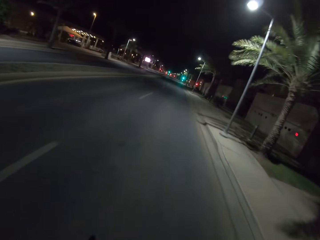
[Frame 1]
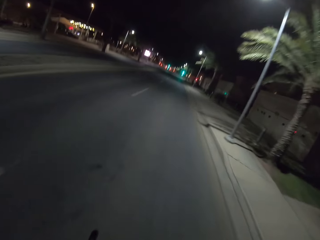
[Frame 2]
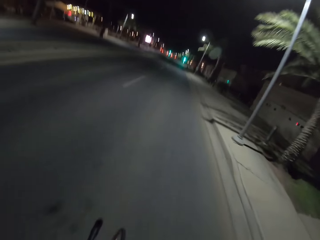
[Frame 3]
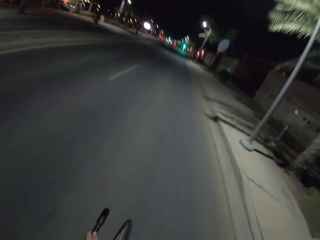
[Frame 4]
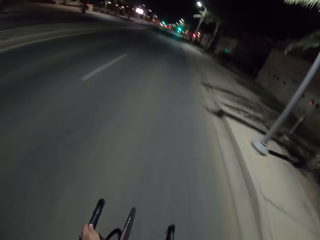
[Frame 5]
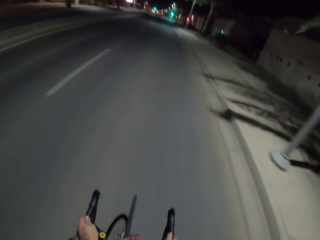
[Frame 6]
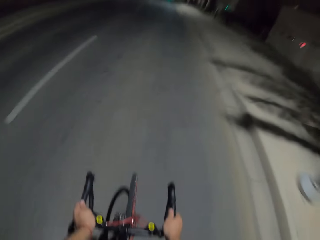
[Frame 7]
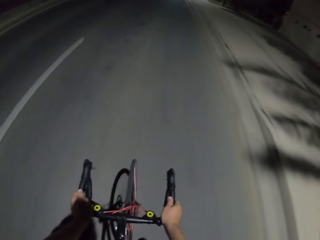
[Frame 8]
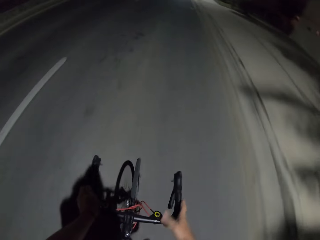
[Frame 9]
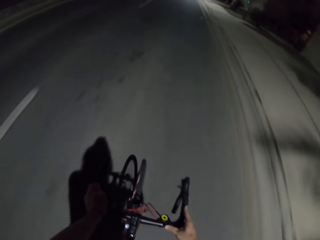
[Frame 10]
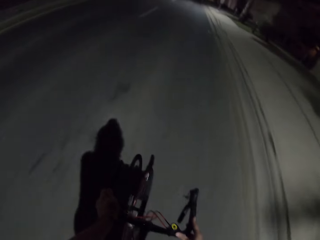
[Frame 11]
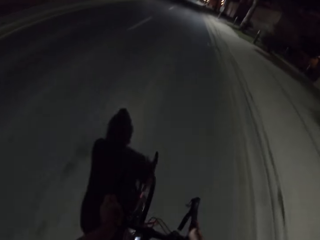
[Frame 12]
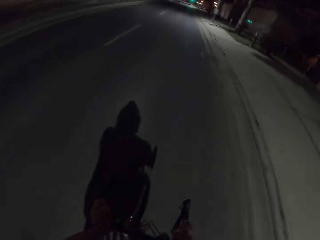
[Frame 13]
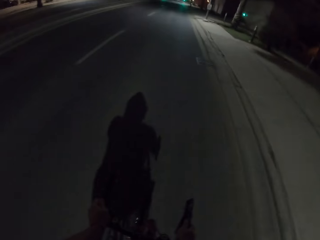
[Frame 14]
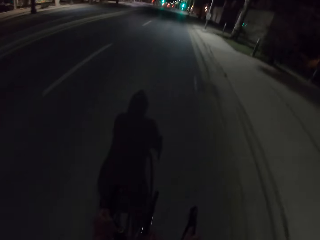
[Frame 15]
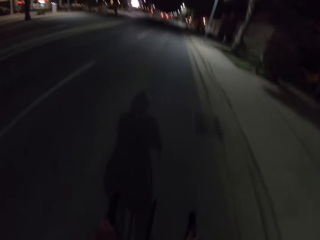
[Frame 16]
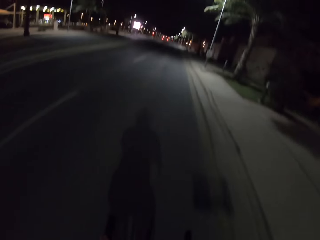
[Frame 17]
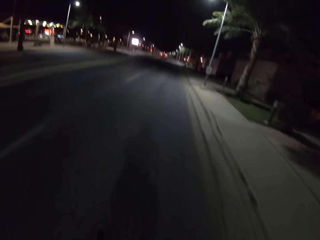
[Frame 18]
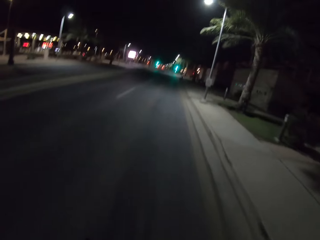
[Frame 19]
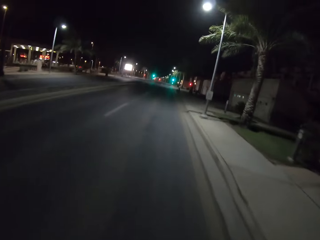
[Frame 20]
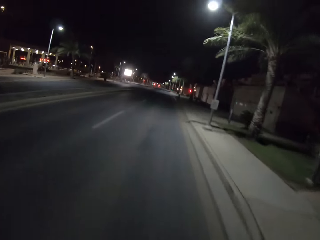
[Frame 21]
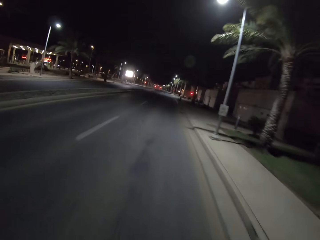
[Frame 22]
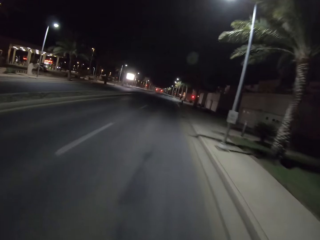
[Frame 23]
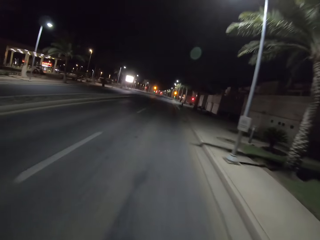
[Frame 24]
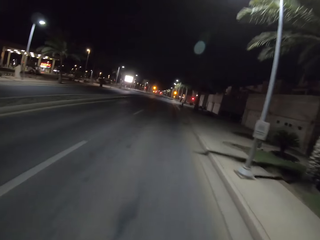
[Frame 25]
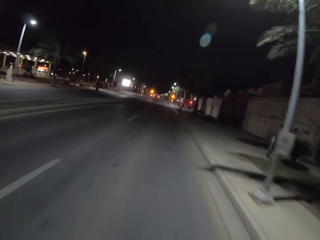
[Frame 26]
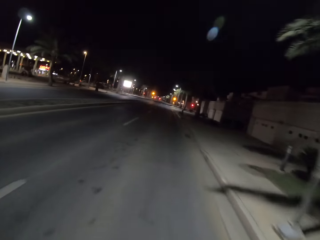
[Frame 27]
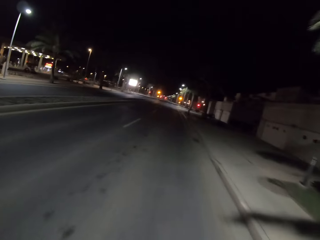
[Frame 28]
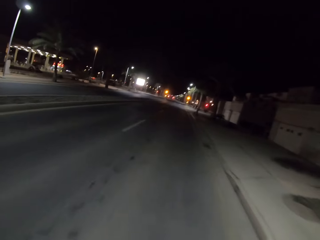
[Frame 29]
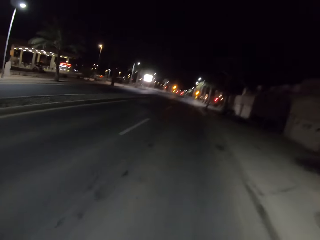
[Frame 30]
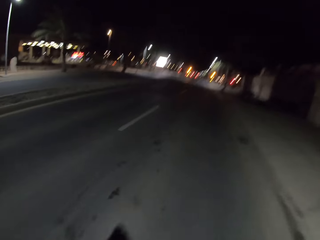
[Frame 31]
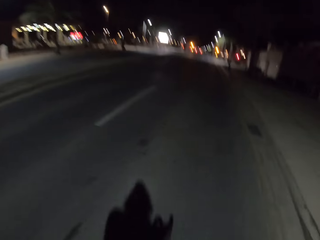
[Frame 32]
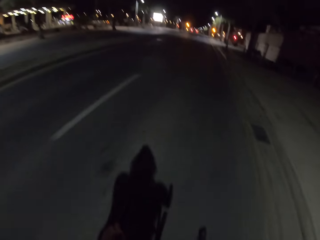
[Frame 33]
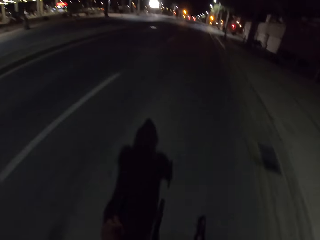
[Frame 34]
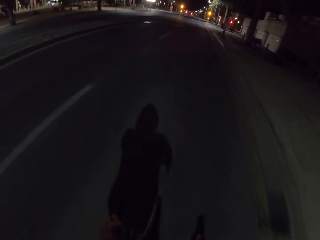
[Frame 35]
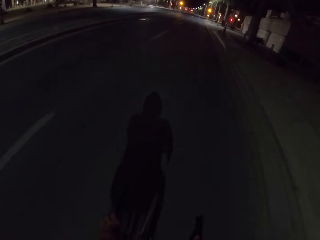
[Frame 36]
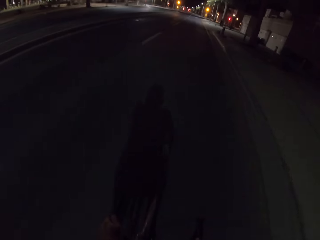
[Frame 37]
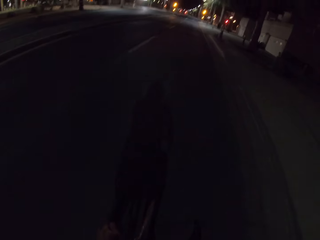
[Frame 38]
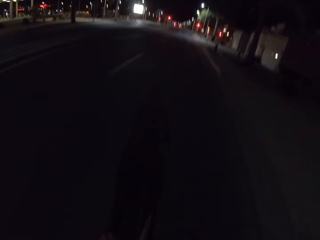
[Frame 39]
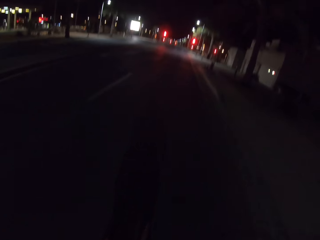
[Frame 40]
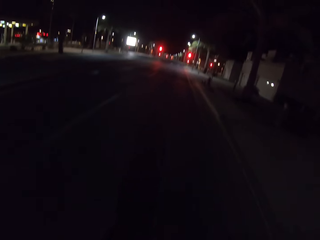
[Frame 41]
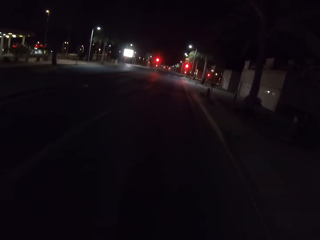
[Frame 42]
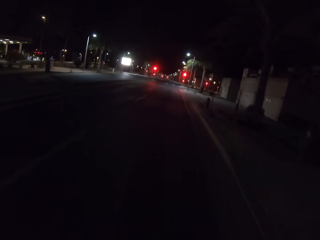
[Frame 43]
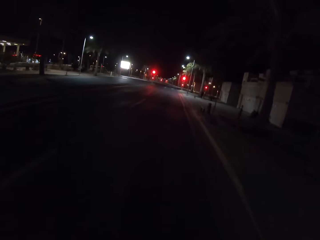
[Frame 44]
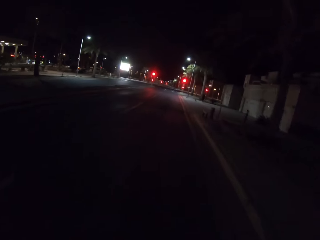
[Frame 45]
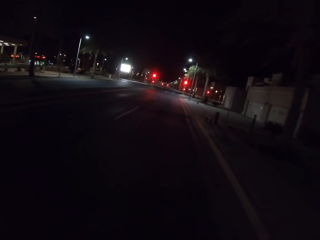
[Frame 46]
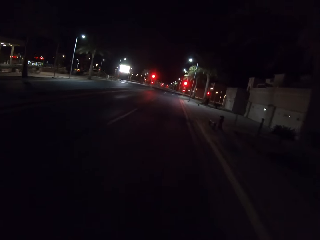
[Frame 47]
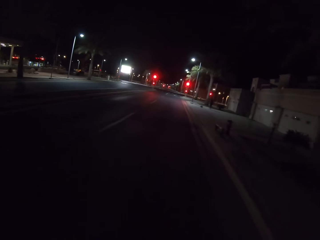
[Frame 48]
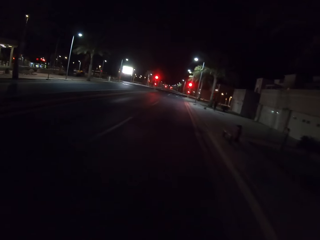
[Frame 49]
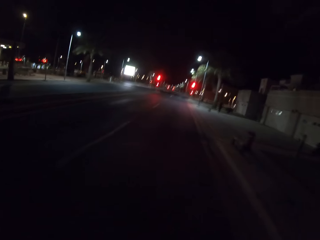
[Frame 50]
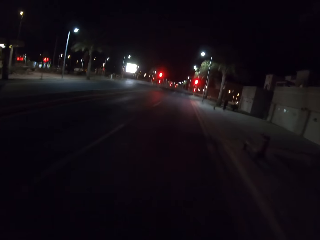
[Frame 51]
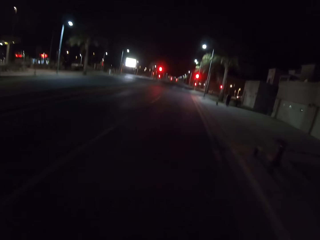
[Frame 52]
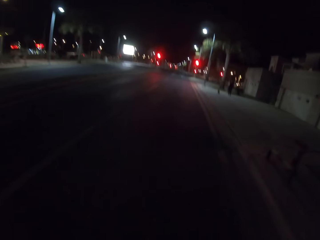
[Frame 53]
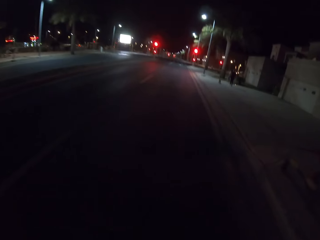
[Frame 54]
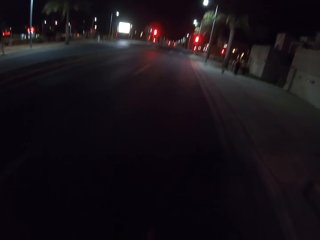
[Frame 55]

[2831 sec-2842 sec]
The camera wearer rides the bicycle, touches the bicycle shifter and looks around.

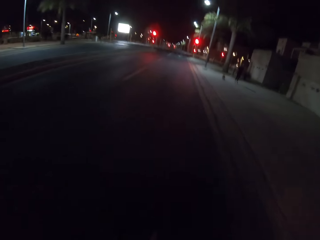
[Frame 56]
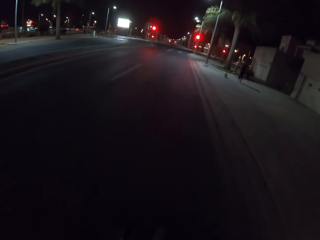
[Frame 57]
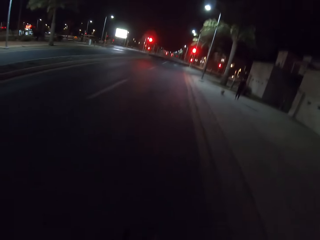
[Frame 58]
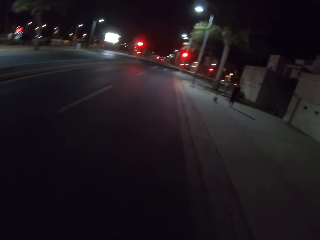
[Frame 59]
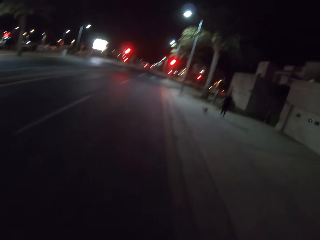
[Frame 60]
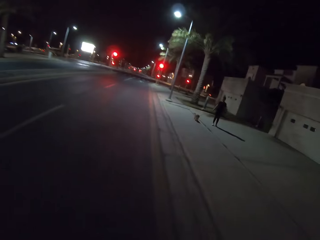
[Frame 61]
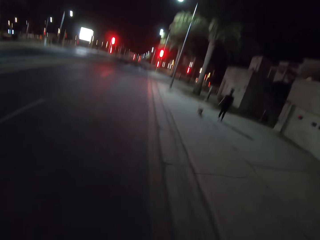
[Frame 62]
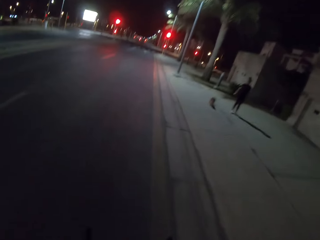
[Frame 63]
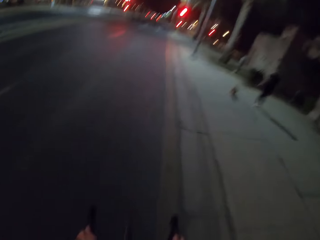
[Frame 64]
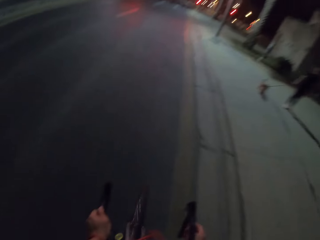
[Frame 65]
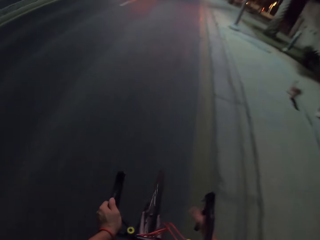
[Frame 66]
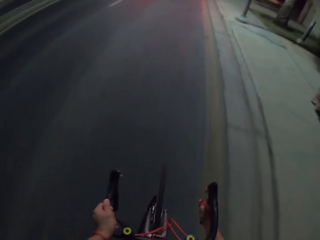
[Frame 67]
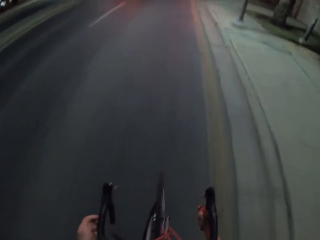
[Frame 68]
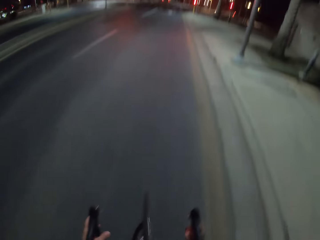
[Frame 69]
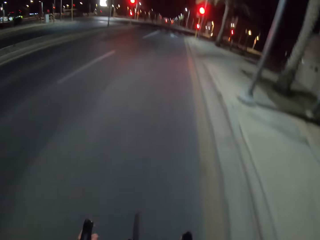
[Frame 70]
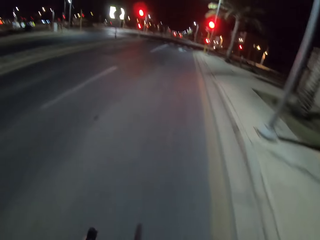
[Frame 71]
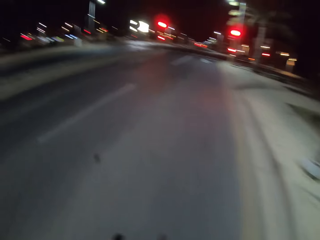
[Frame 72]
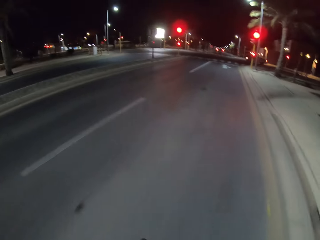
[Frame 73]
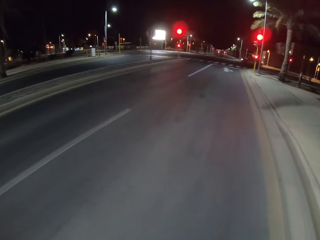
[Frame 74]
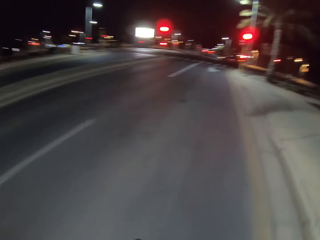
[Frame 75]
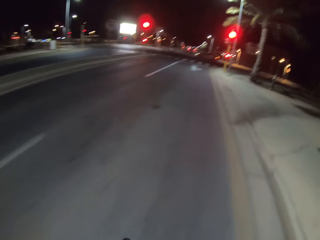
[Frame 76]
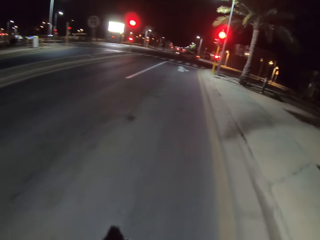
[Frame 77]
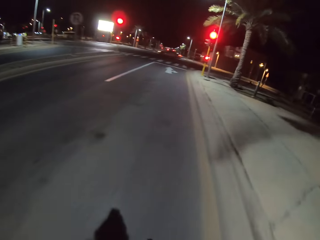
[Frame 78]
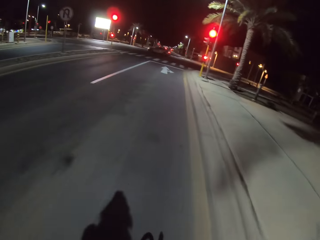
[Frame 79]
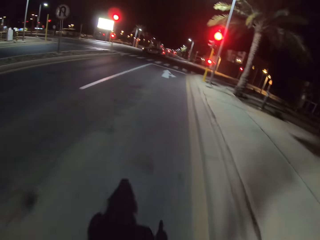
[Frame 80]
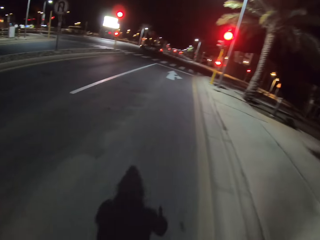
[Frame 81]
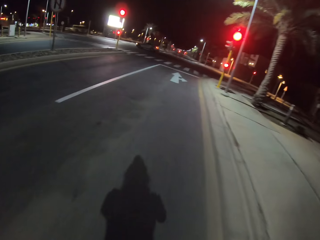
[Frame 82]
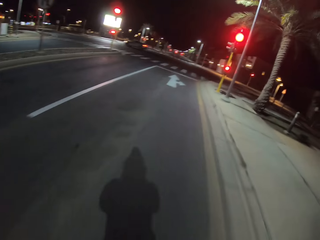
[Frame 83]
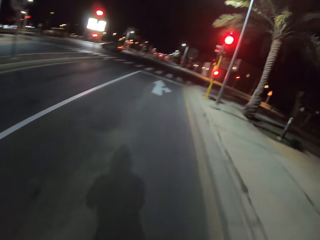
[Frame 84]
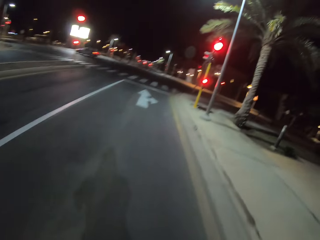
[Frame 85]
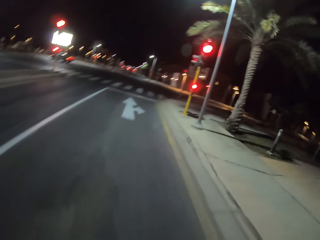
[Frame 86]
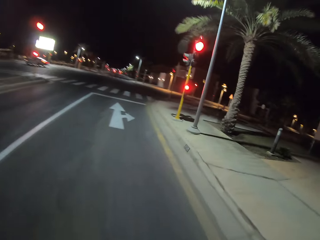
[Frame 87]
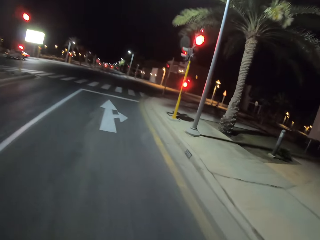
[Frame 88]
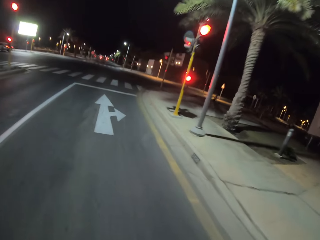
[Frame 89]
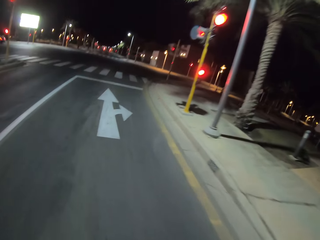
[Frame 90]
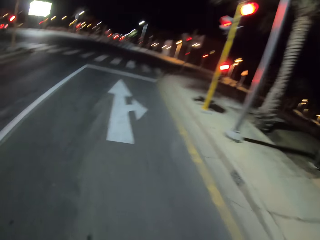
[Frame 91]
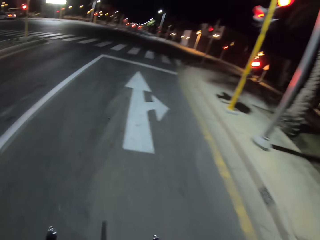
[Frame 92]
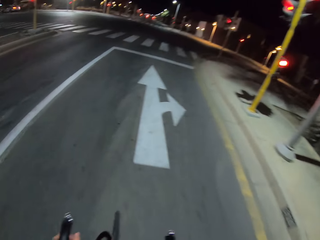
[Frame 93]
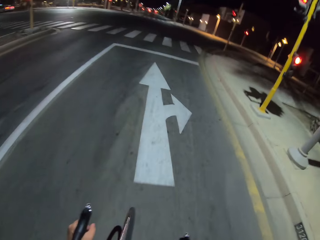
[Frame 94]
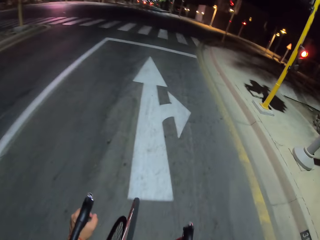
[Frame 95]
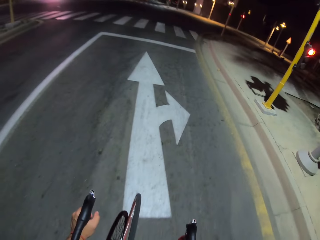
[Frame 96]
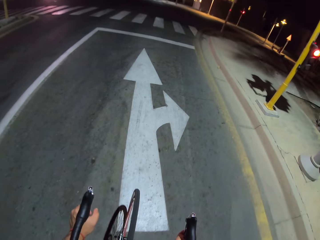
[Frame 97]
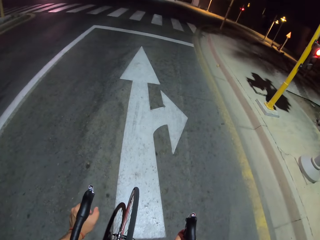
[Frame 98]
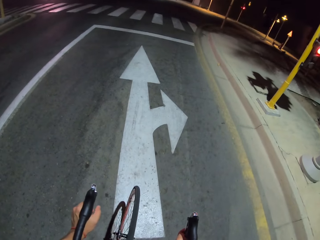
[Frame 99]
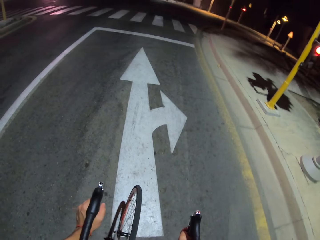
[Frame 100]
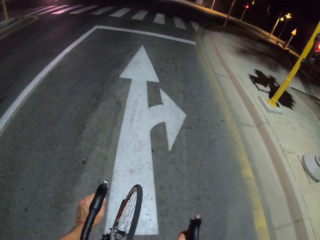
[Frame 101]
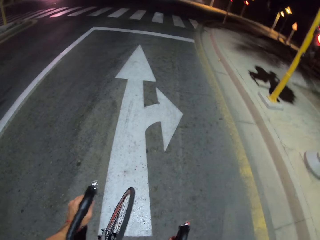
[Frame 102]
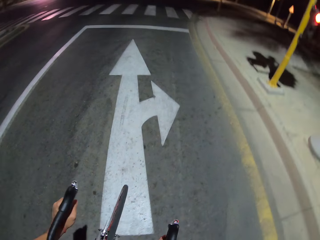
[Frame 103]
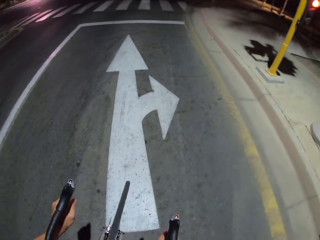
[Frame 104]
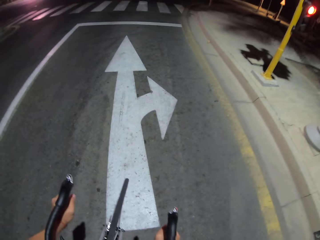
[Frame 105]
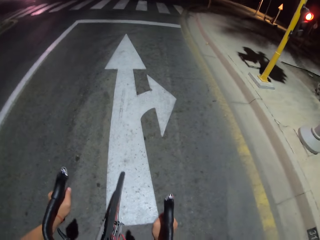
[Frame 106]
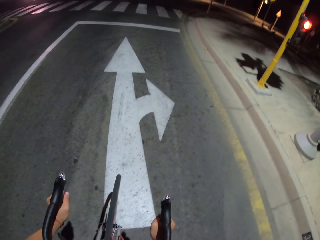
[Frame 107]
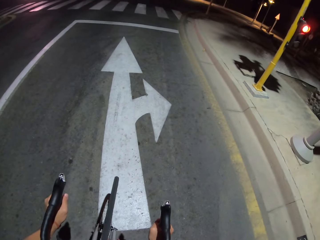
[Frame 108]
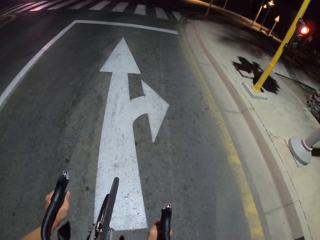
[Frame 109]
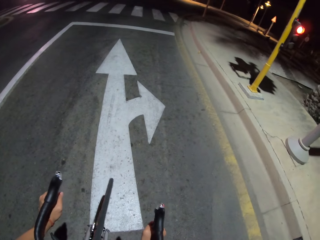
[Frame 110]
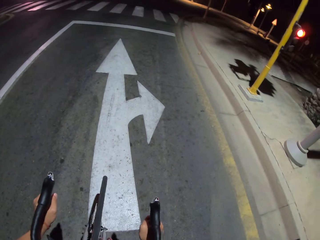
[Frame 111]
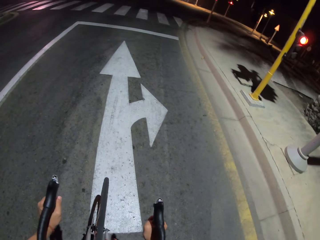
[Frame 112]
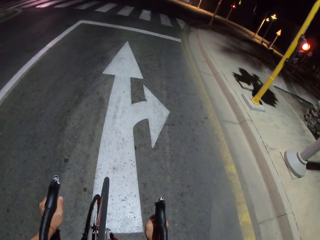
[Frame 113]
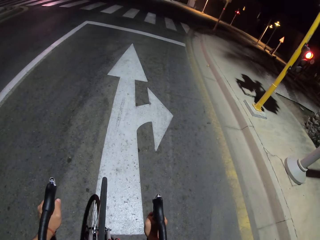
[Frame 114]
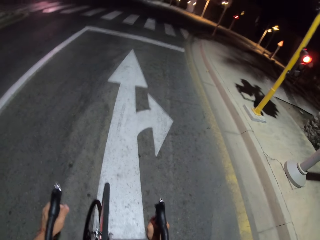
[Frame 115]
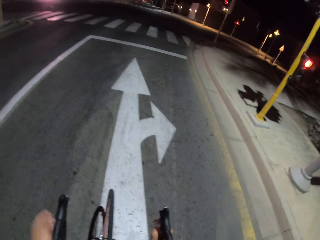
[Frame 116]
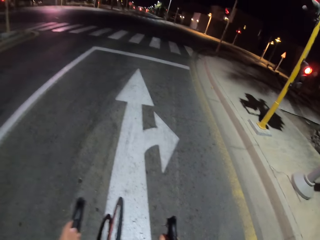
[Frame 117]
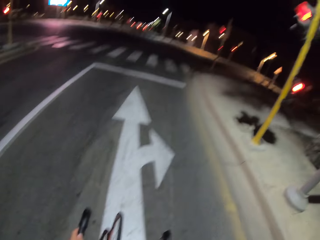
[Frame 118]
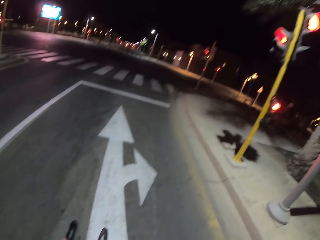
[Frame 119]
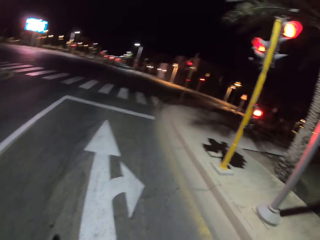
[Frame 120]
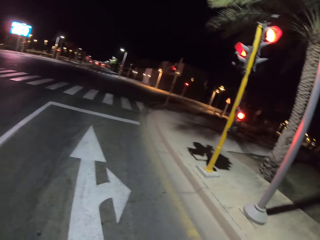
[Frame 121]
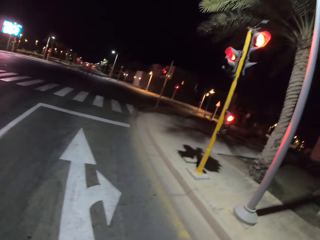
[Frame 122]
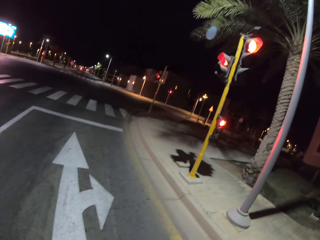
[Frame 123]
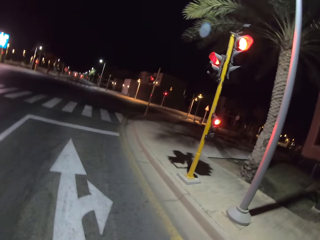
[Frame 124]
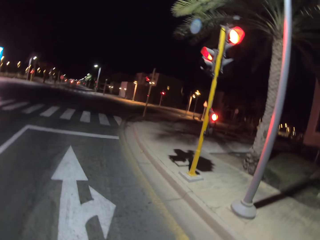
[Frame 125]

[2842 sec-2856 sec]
The camera wearer rides the bicycle and looks around. They stop the bicycle on the traffic lights.
